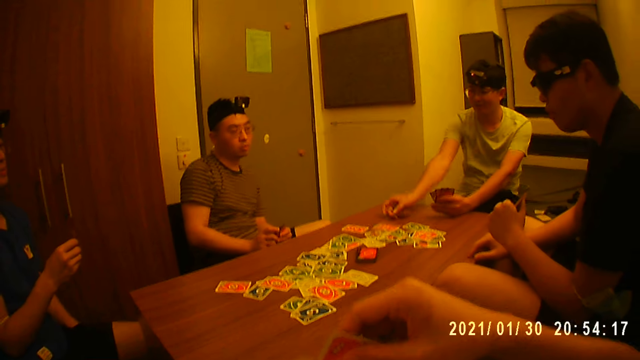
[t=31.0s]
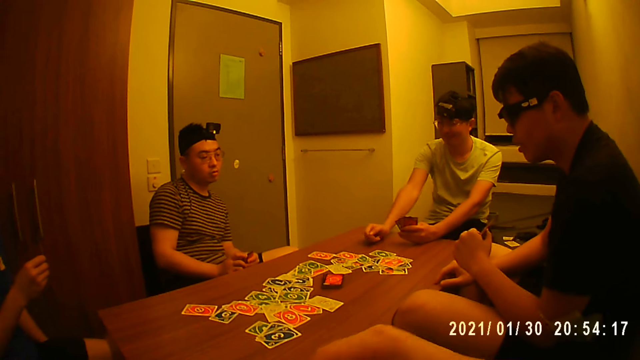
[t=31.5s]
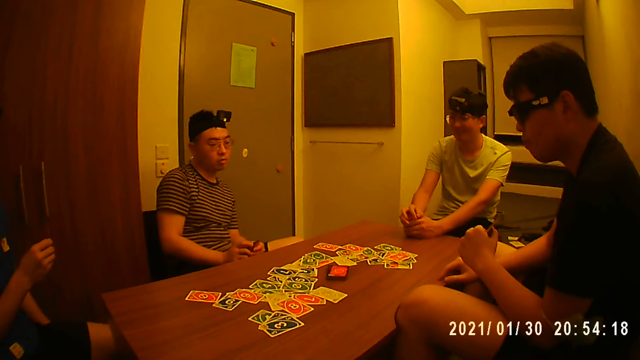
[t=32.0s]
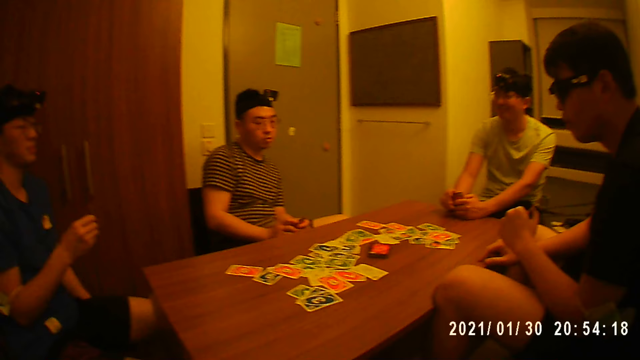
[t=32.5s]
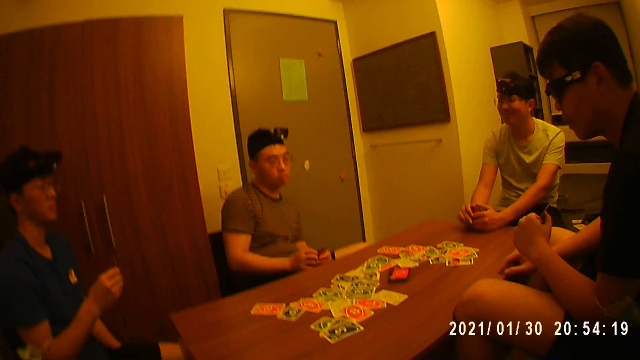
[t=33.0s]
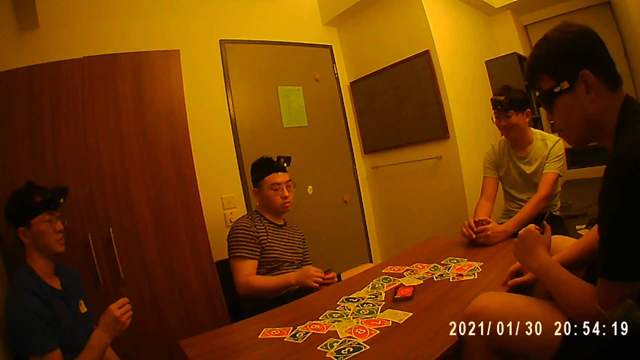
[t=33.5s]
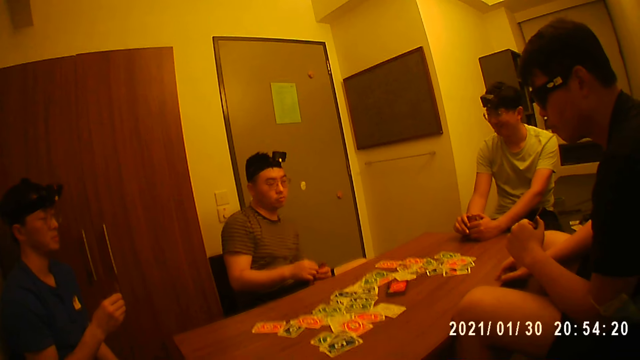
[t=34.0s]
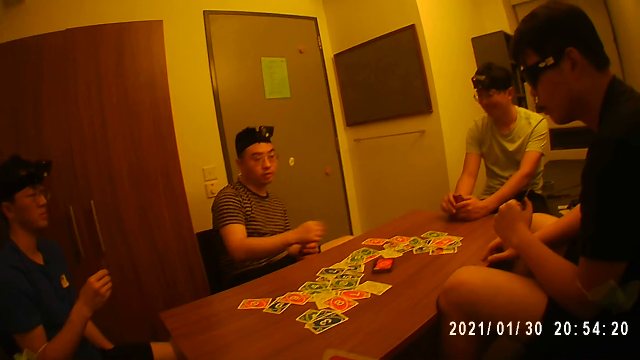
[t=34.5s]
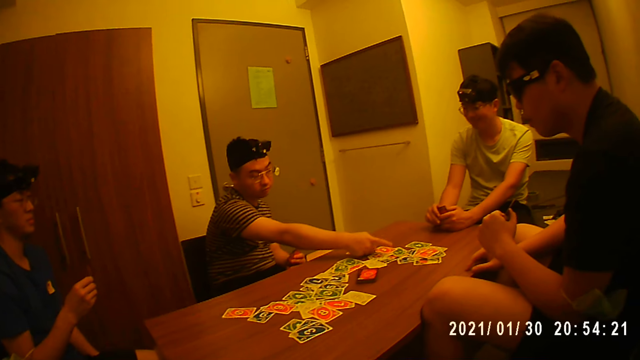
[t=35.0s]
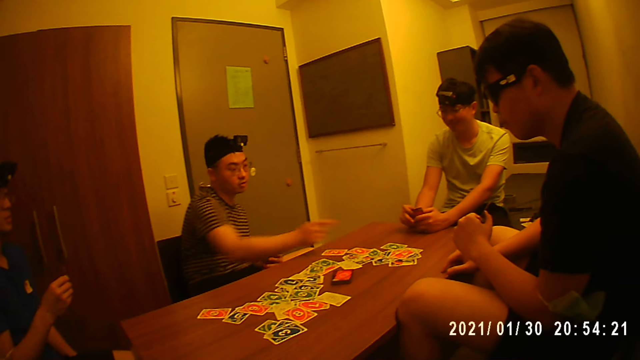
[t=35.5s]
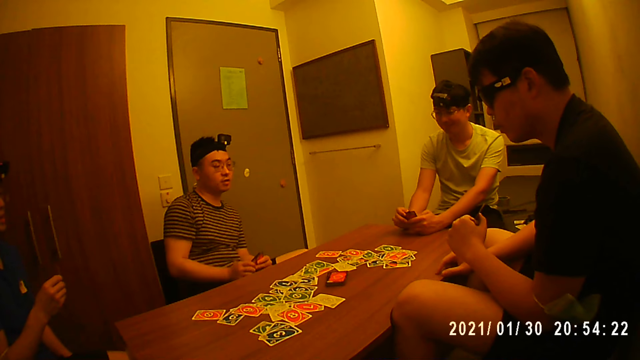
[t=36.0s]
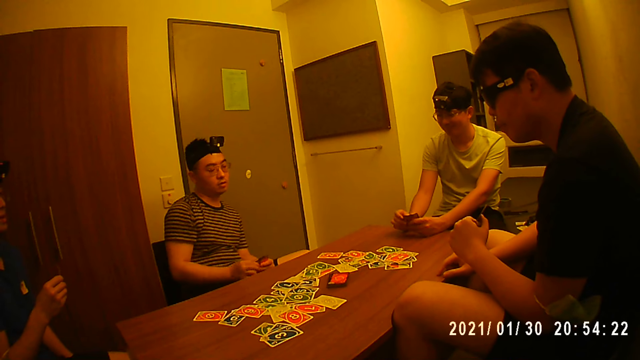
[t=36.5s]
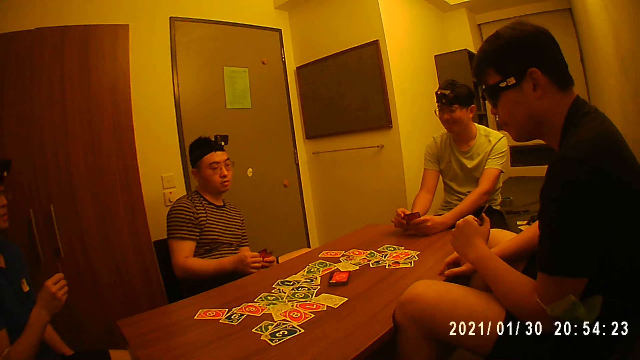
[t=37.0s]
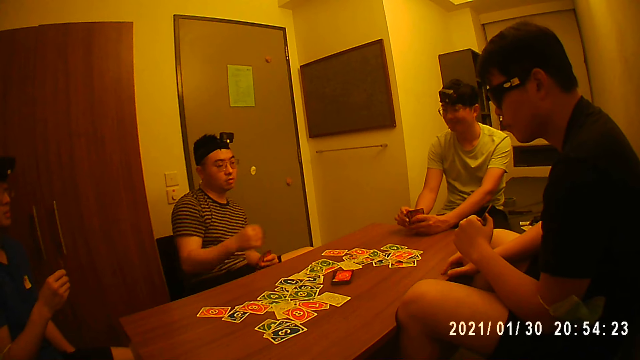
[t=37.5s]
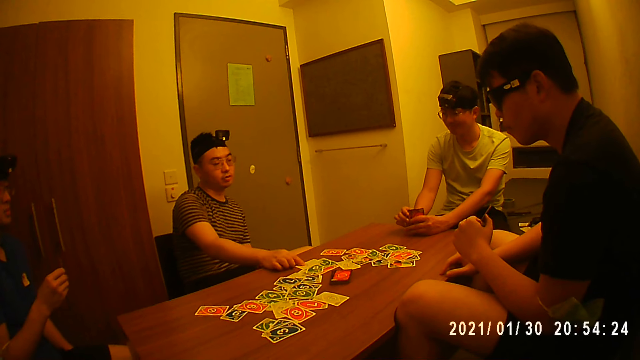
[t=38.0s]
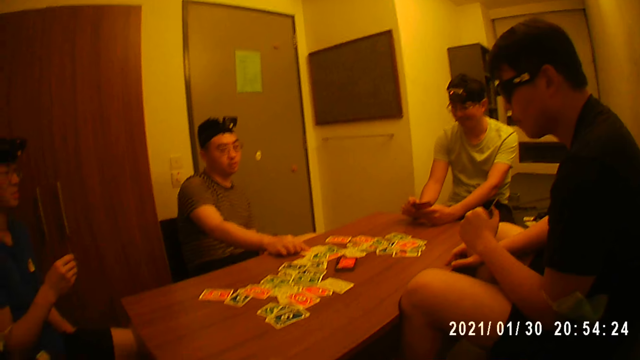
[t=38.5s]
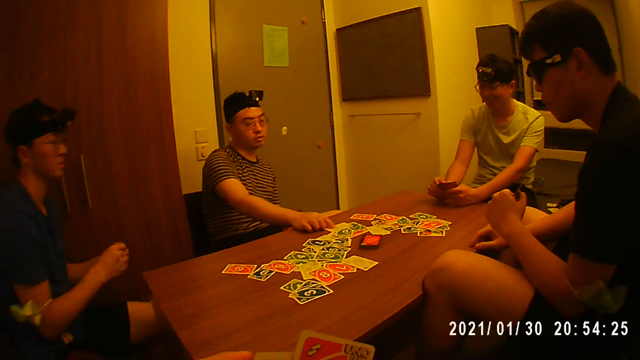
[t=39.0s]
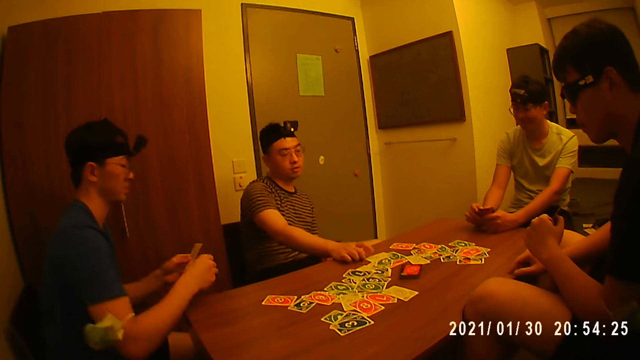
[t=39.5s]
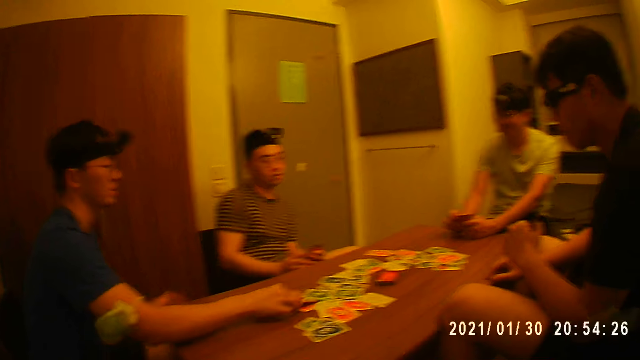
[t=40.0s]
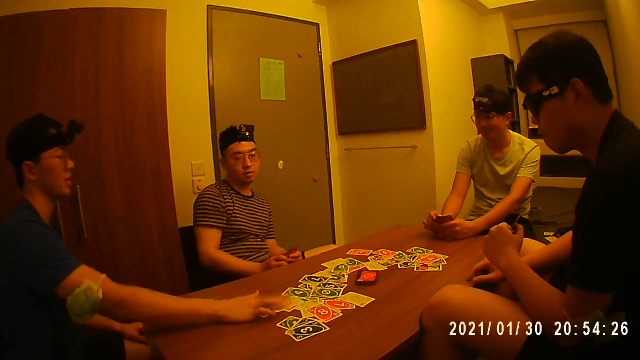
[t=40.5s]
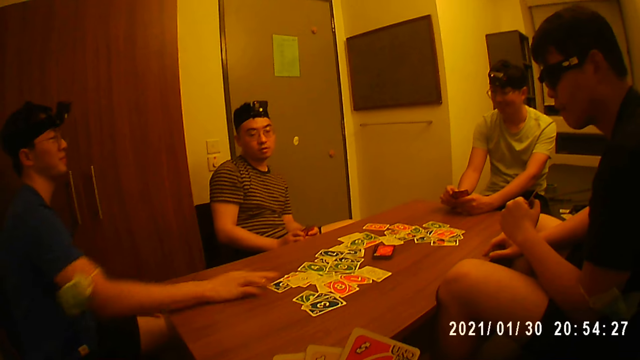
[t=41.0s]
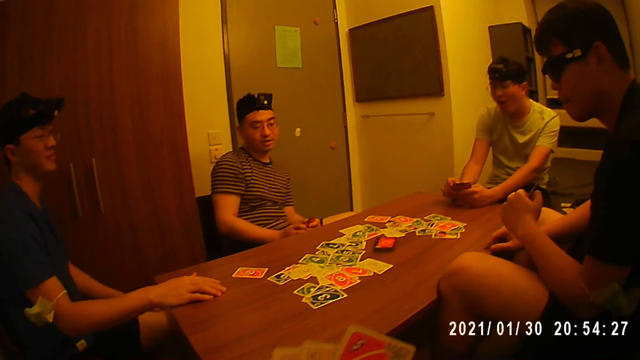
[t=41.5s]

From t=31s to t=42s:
A player makes a gesture. The player places a card on the table with his right hand. Another player places a card on the table with his right hand.

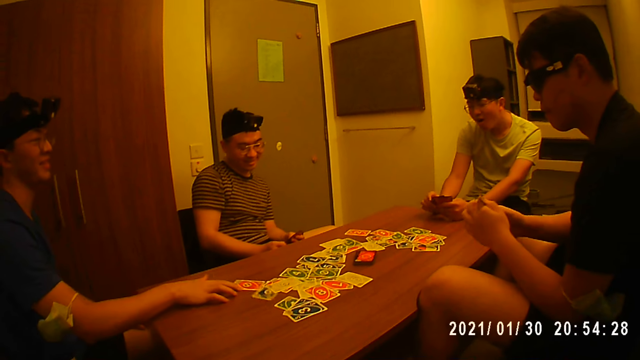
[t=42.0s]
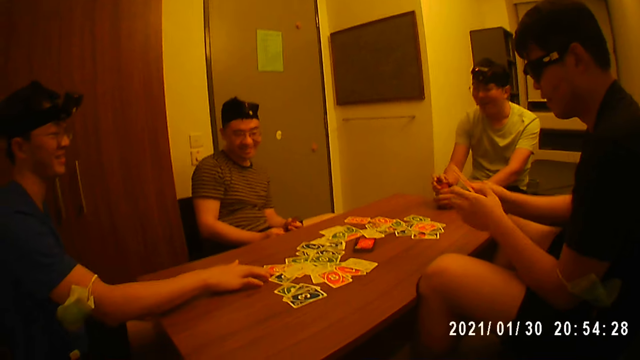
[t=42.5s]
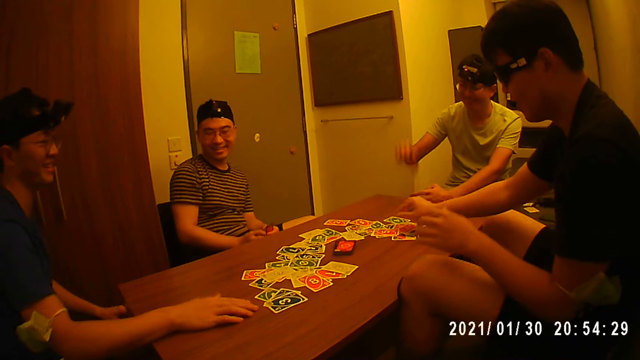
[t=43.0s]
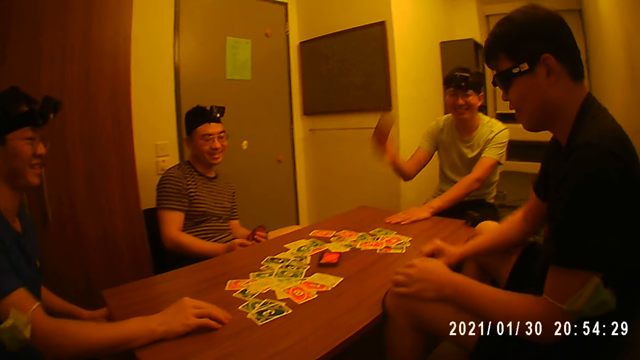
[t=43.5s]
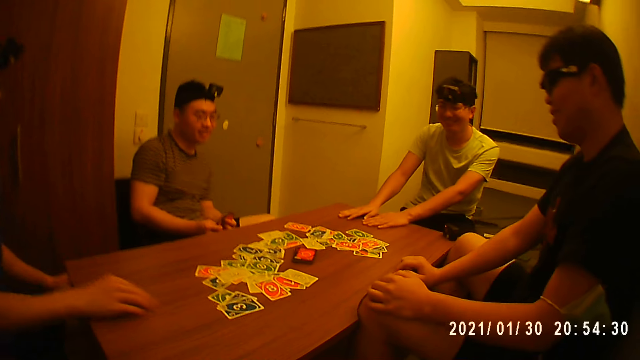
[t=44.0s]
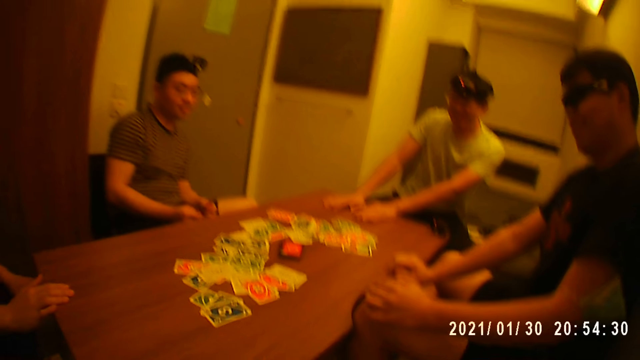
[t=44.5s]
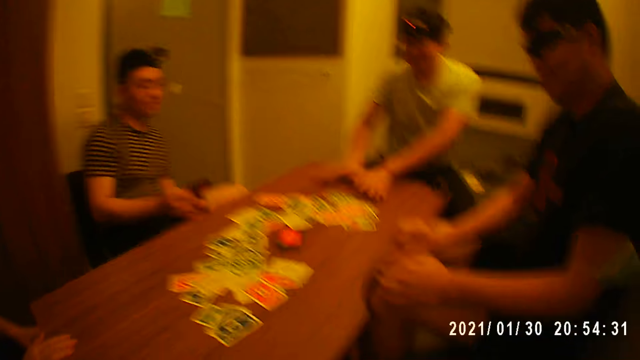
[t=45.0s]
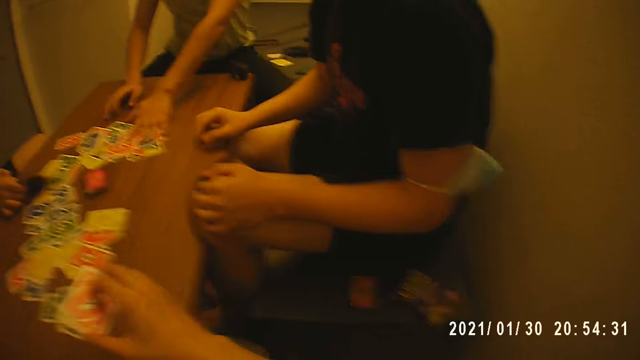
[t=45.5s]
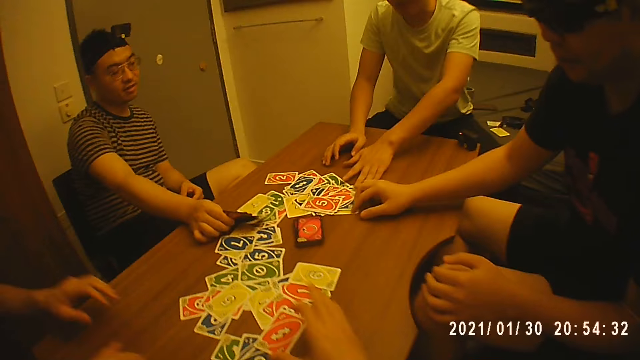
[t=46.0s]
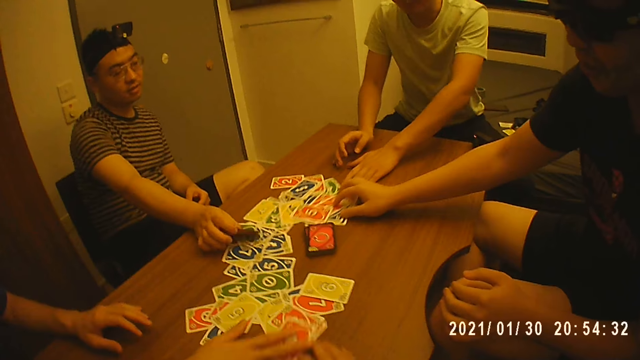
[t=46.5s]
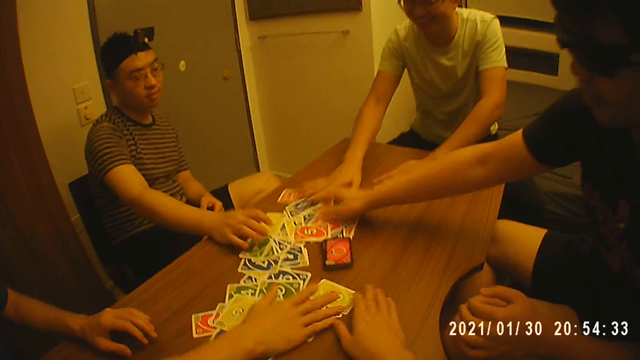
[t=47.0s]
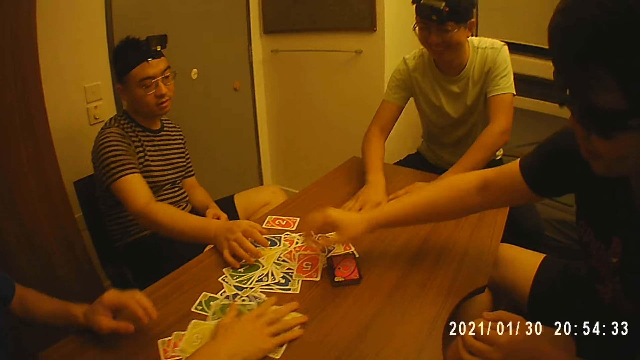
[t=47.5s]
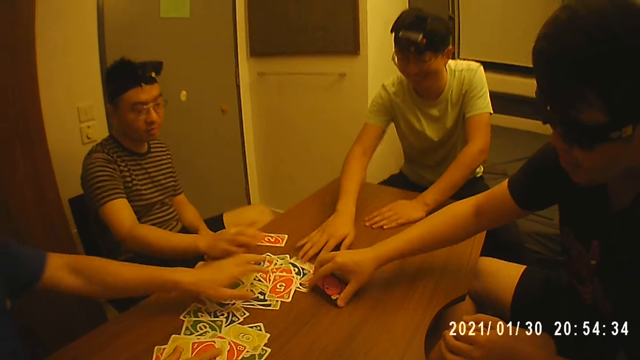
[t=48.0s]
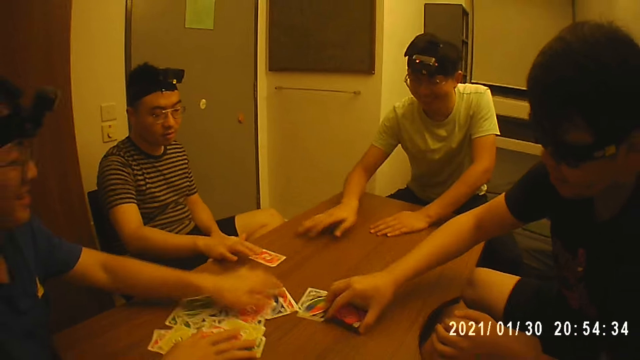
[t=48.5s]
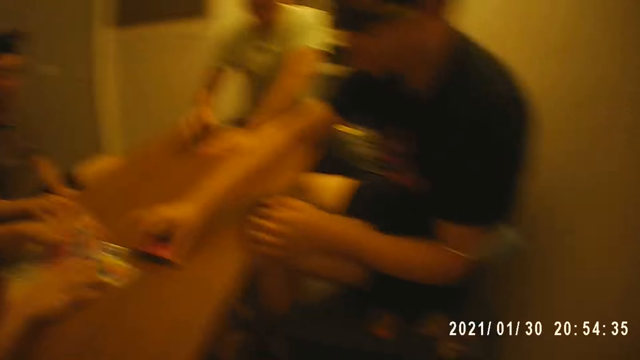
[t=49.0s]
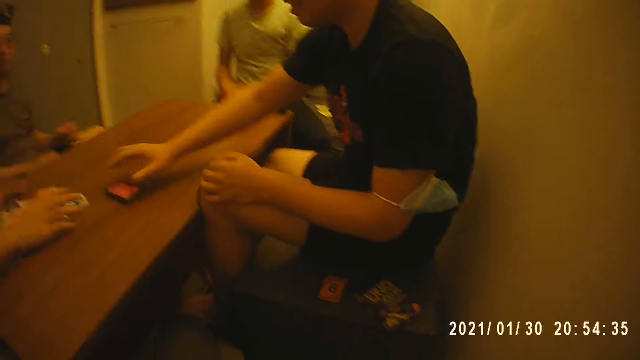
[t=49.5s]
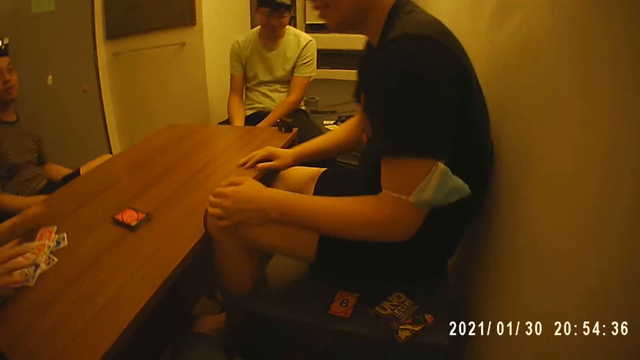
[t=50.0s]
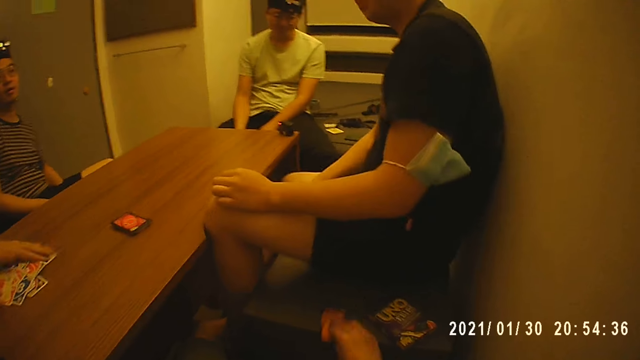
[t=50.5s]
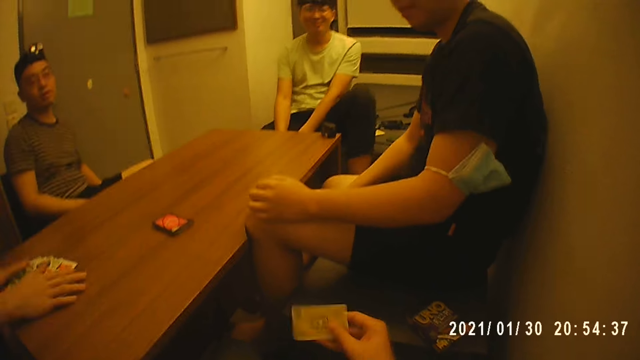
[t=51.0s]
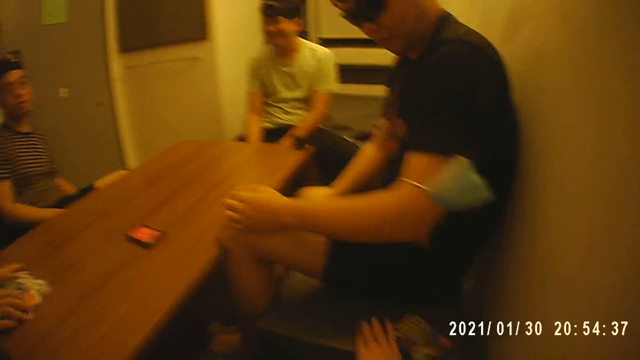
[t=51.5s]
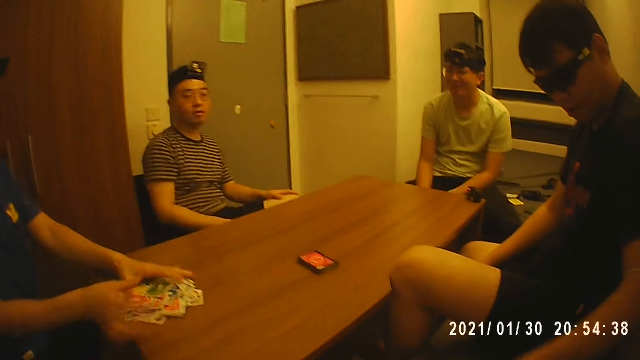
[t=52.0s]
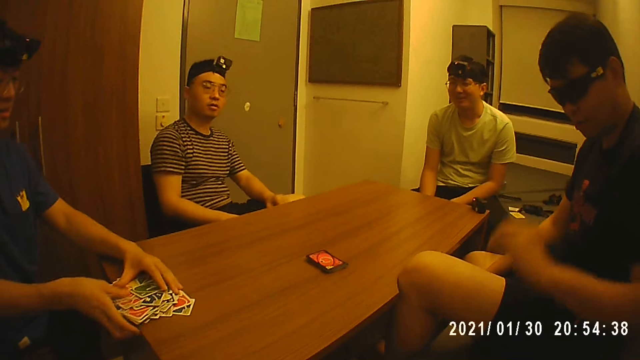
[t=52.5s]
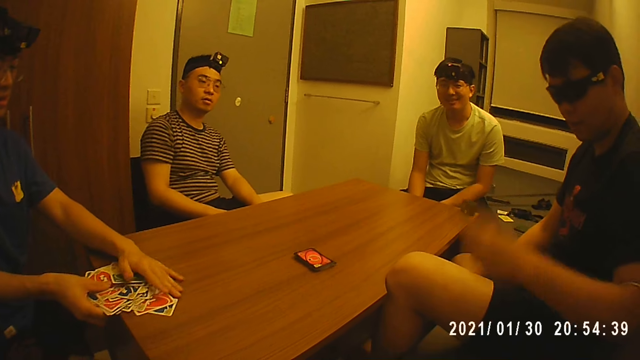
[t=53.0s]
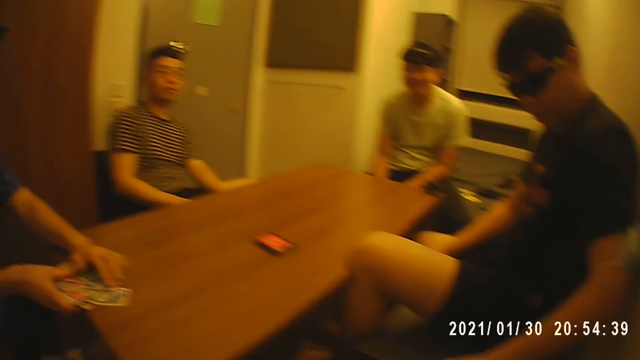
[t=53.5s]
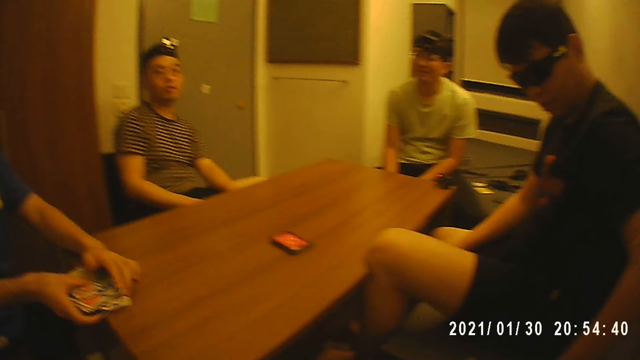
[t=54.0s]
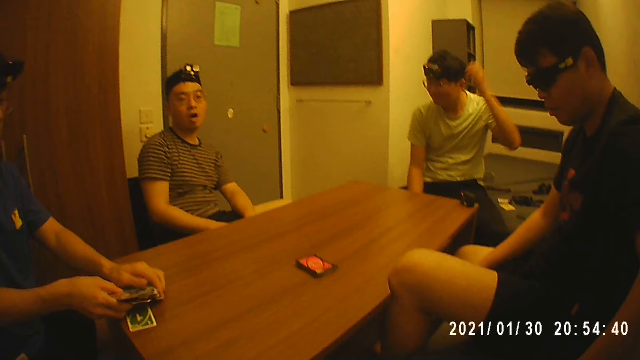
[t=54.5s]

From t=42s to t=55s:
A person places a card on the table. A player places the cards in his hands on the table with his right hand. Another player places the cards in his hands on the table with his right hand. The camera wearer places the cards in his hands on the table with his right hand. A third player packs the cards on the table together with his hands. The camera wearer moves the cards. The person picks a card. The third player picks a card.
